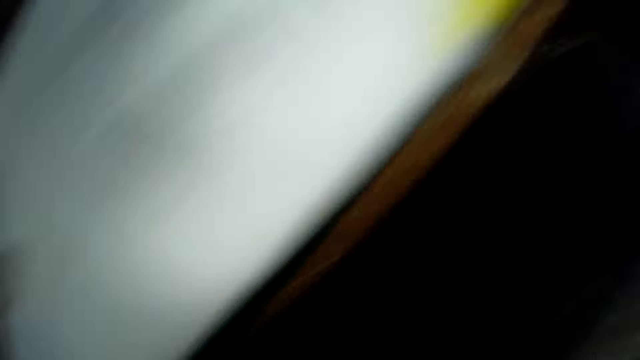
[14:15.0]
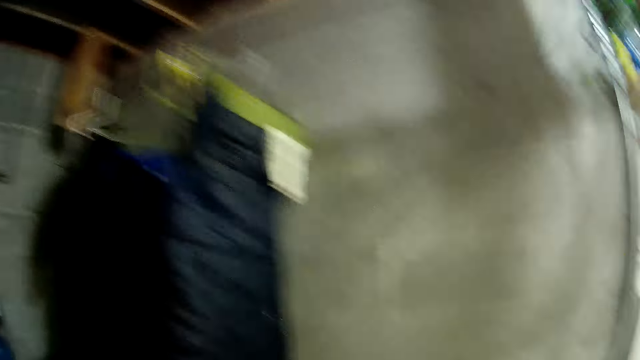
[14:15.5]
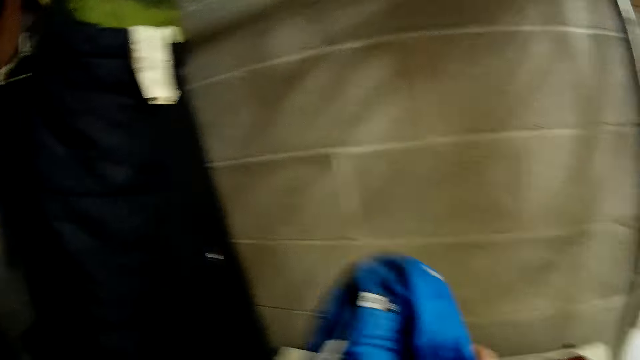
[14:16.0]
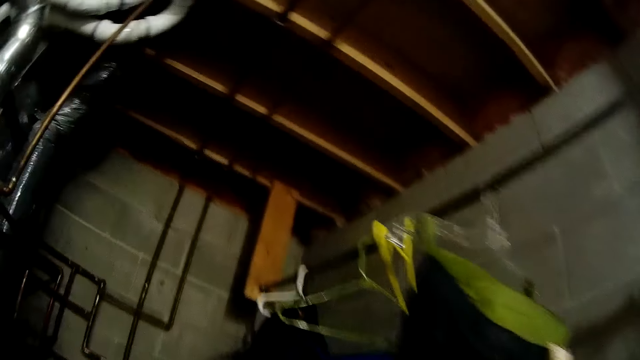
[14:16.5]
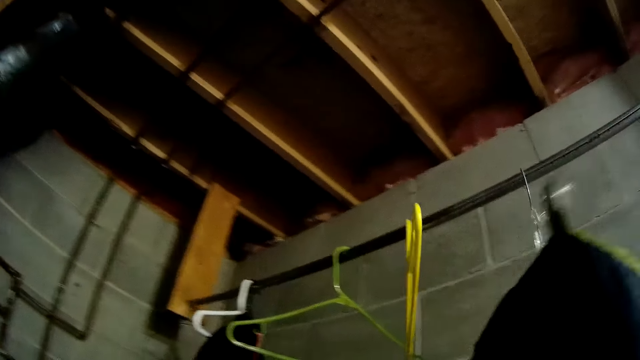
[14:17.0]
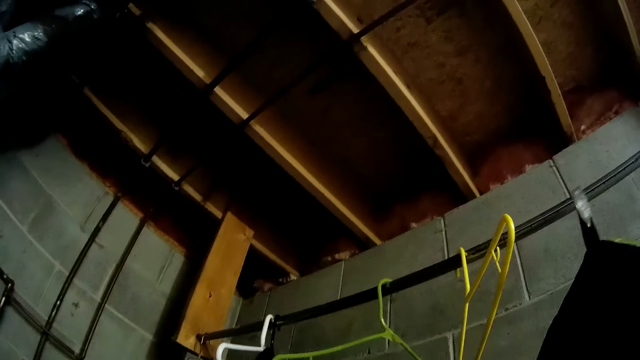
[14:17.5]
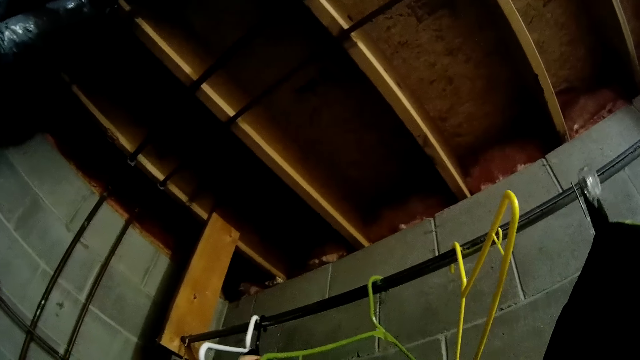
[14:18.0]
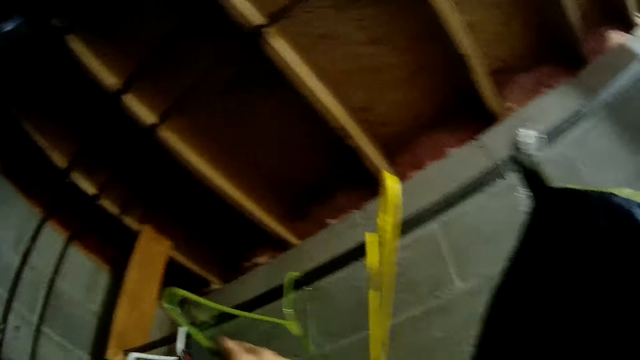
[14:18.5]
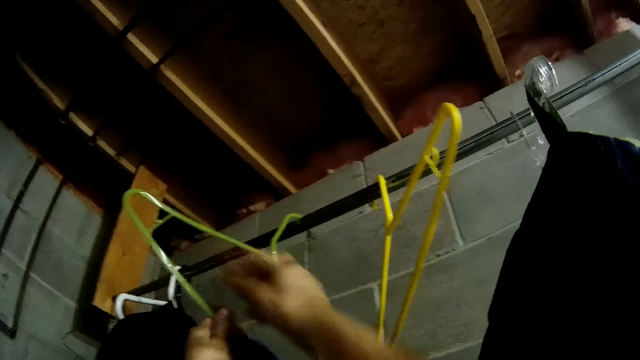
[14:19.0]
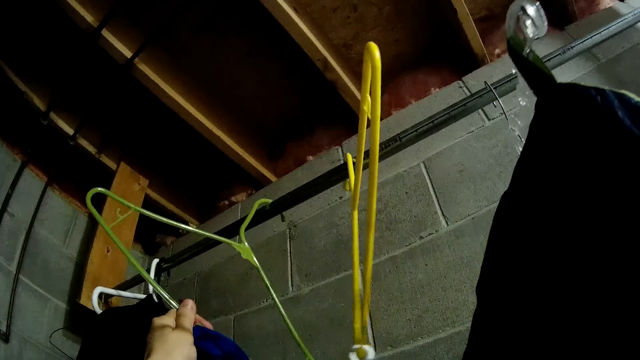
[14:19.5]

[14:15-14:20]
The camera wearer picks a bag from the ground with her left hand.

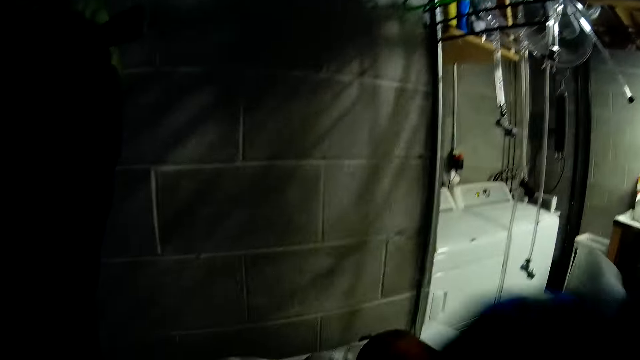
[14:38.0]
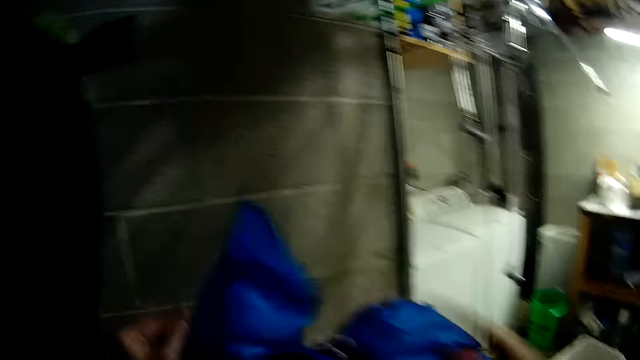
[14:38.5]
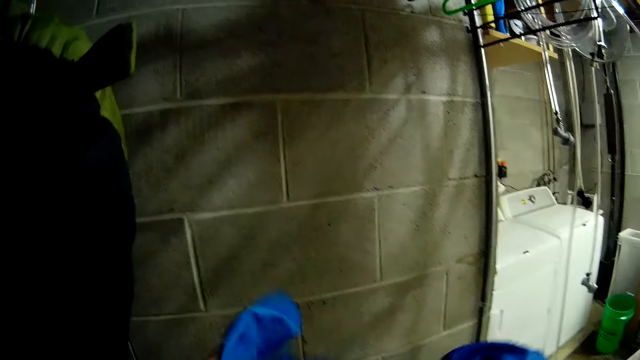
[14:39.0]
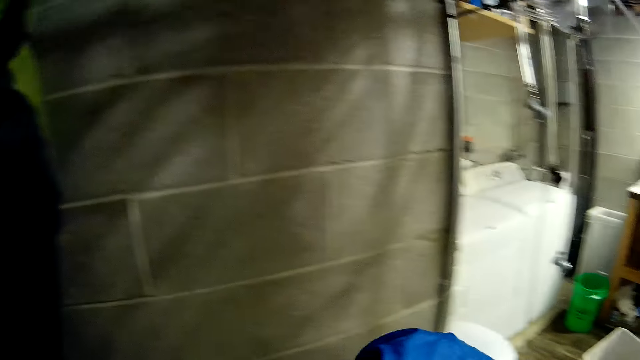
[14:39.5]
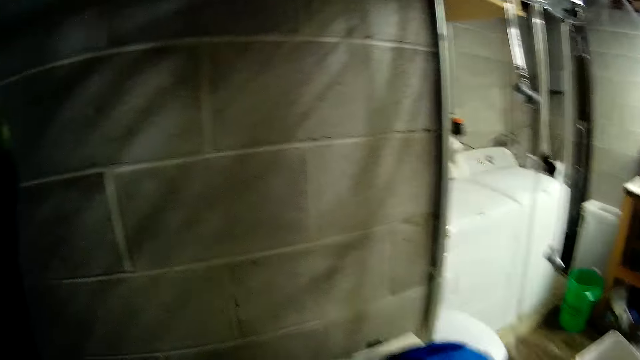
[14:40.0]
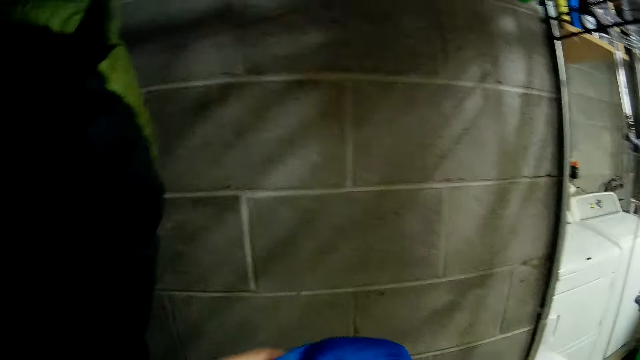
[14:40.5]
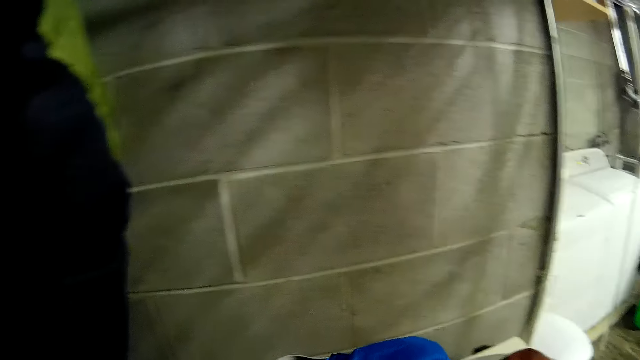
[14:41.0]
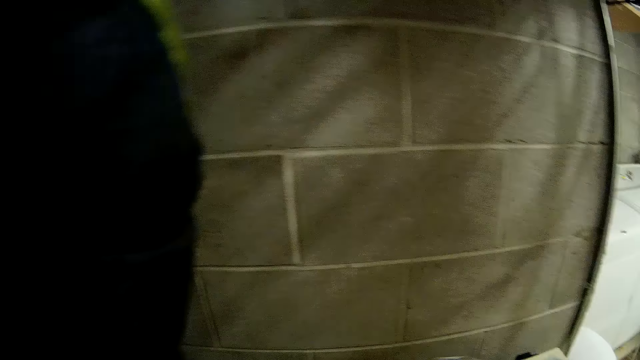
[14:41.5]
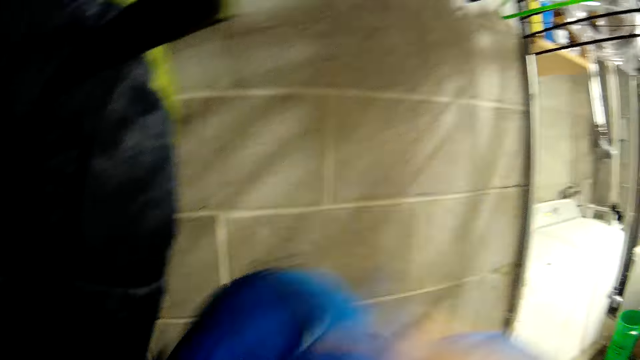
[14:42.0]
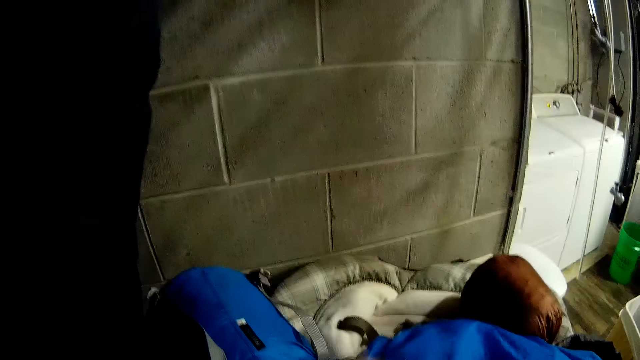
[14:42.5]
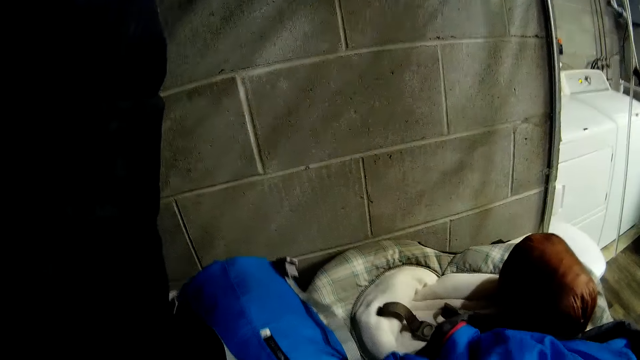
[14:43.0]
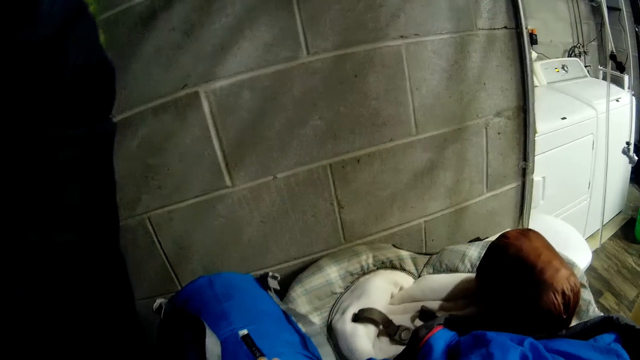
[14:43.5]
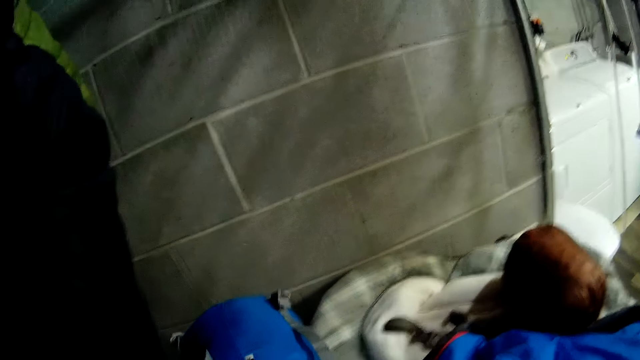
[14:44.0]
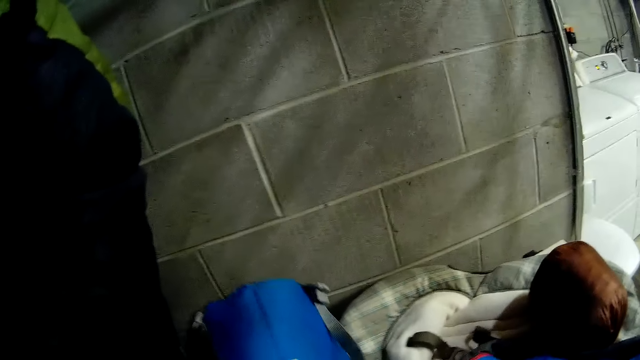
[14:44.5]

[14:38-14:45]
The camera wearer drops the bag on a washing machine with both hands.

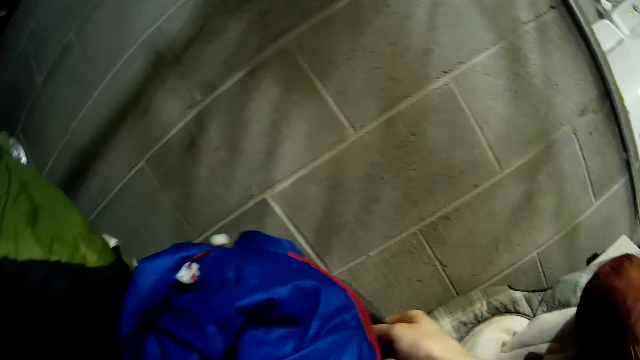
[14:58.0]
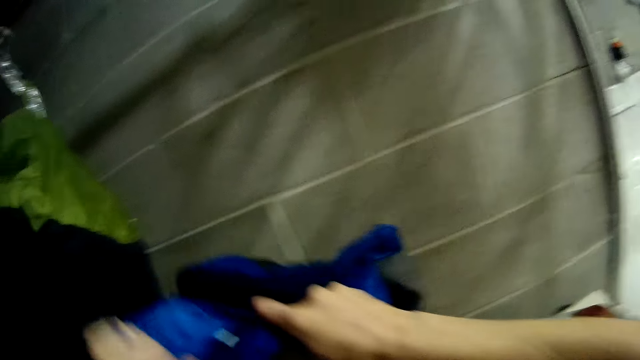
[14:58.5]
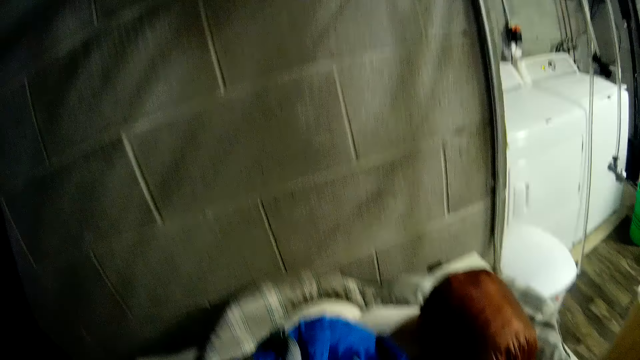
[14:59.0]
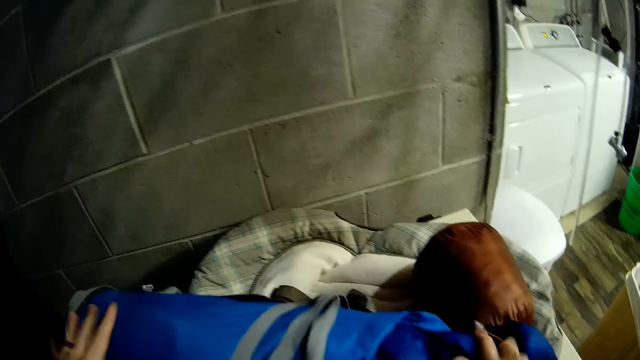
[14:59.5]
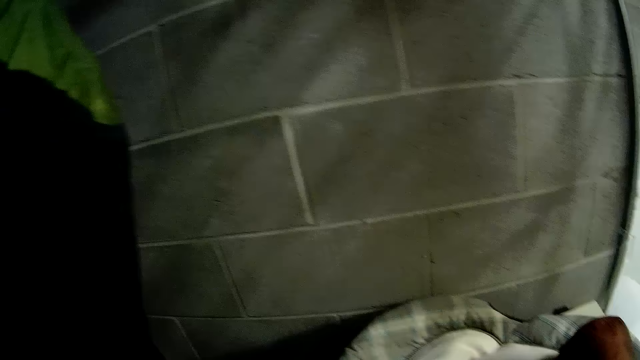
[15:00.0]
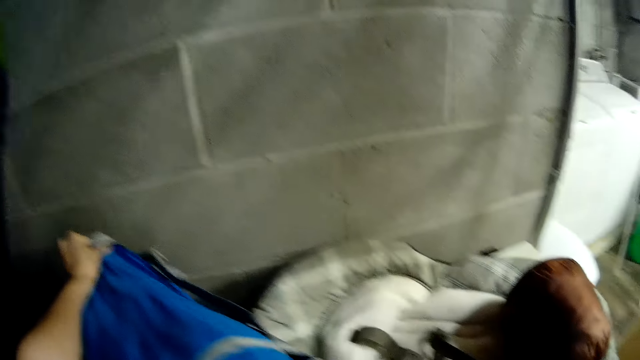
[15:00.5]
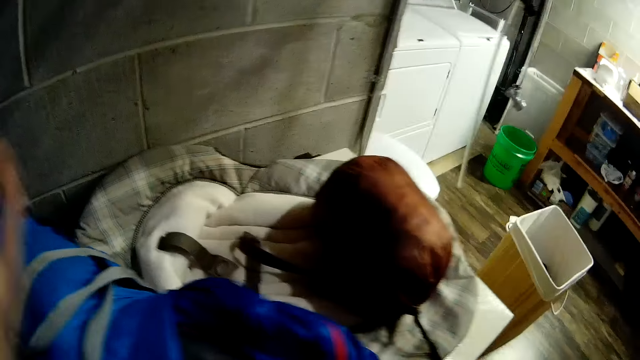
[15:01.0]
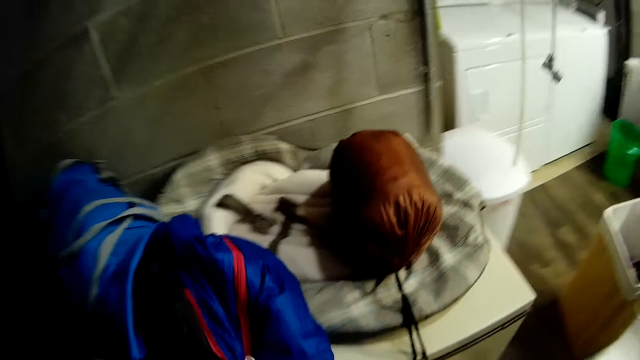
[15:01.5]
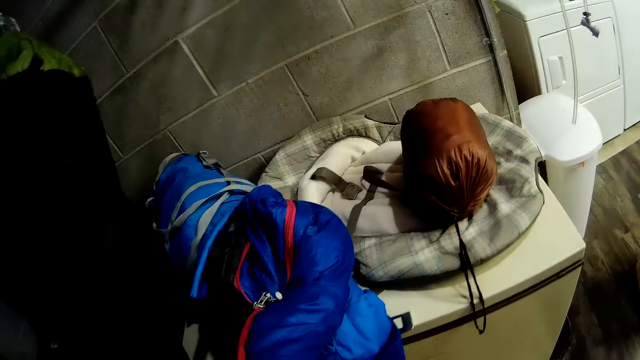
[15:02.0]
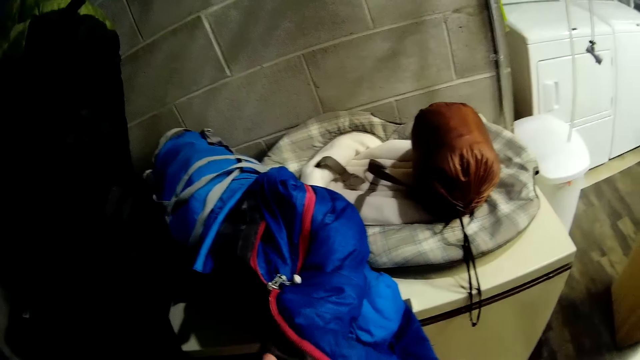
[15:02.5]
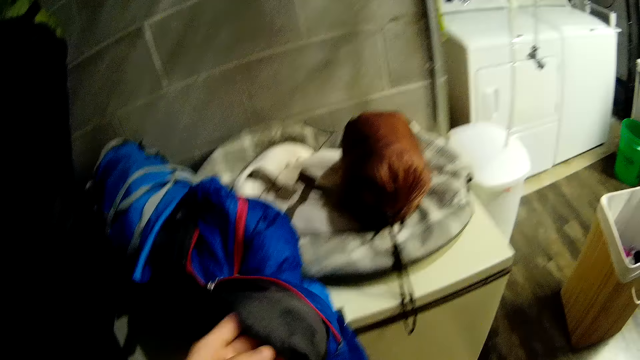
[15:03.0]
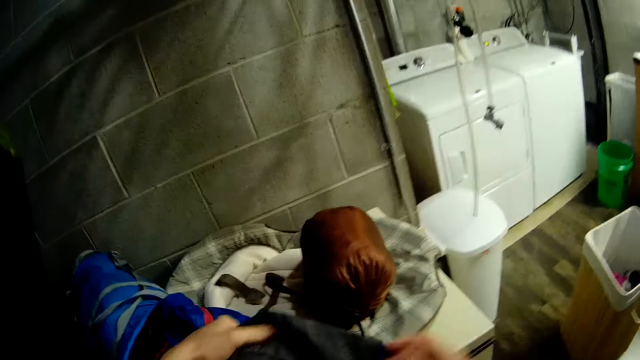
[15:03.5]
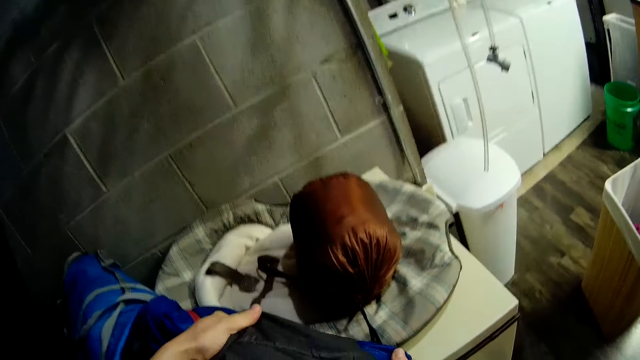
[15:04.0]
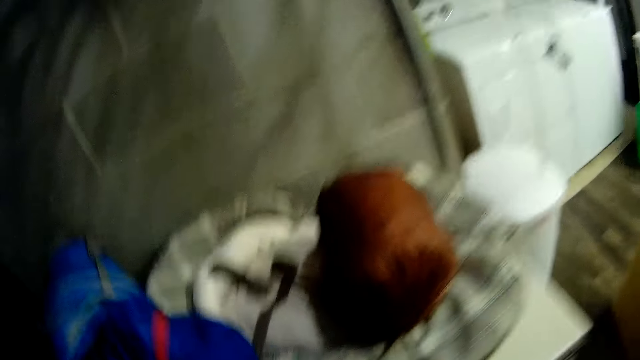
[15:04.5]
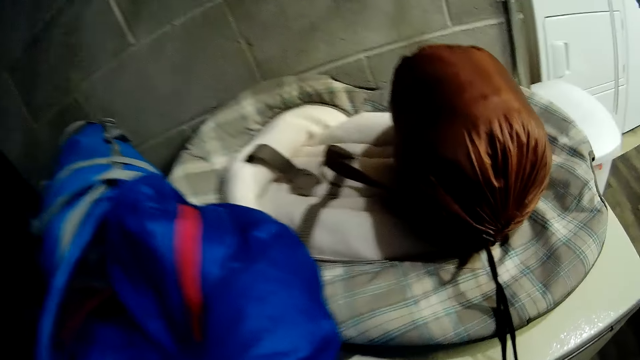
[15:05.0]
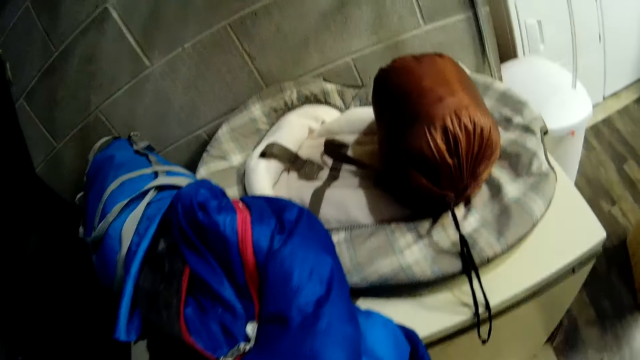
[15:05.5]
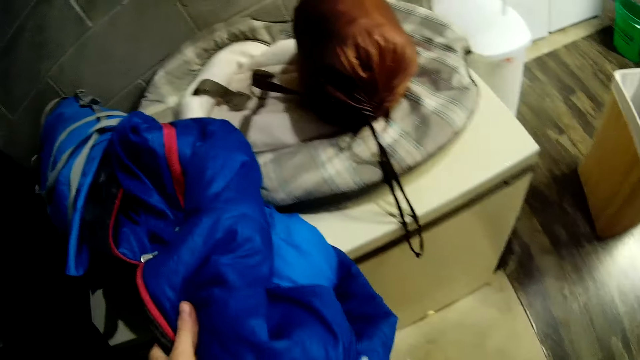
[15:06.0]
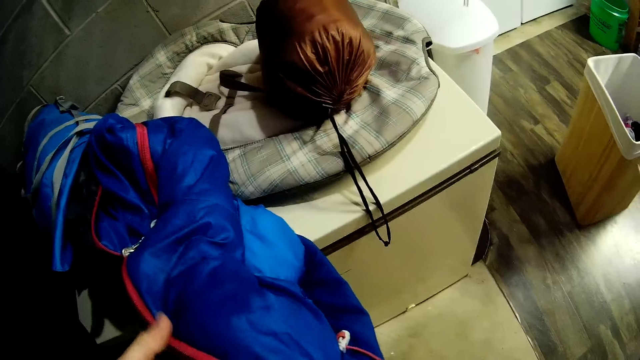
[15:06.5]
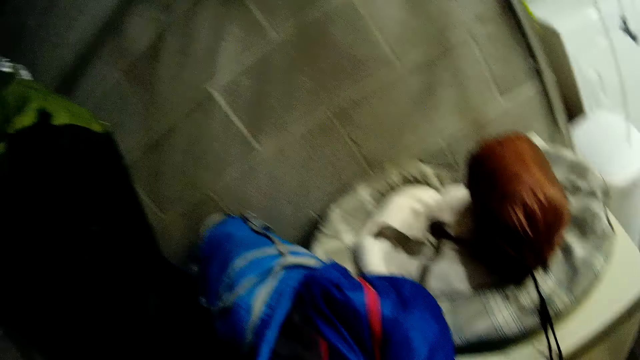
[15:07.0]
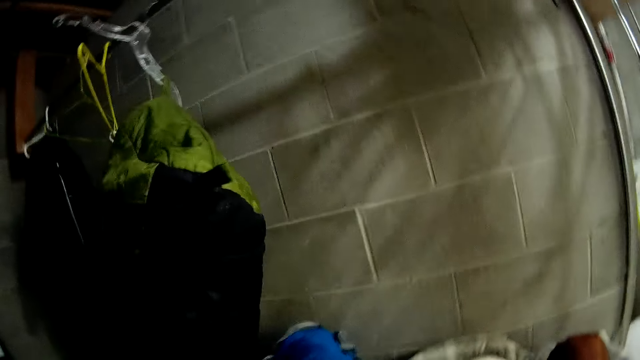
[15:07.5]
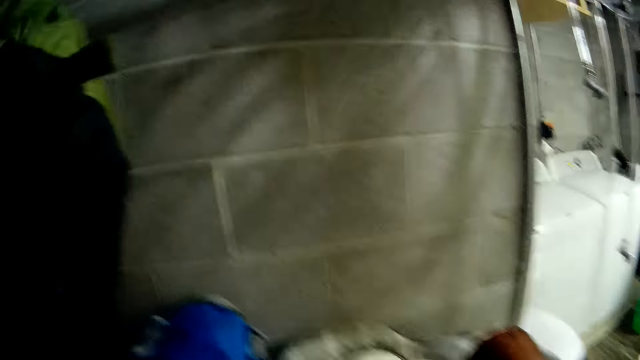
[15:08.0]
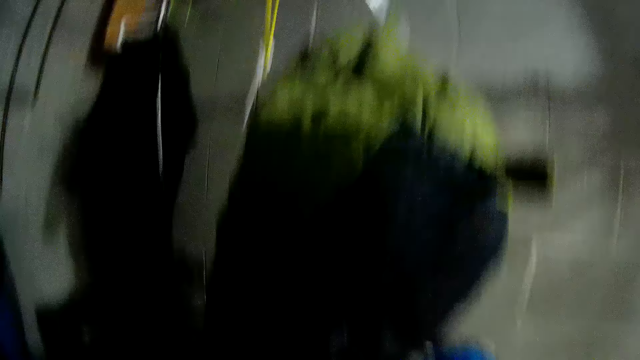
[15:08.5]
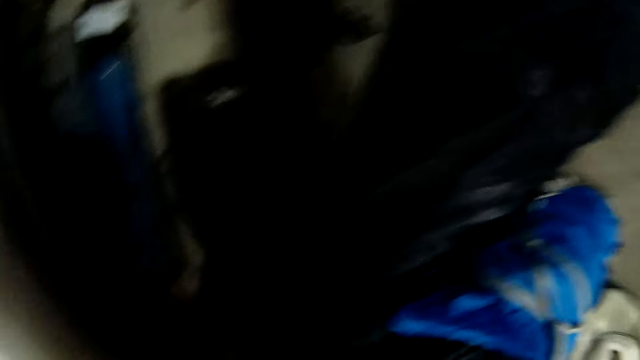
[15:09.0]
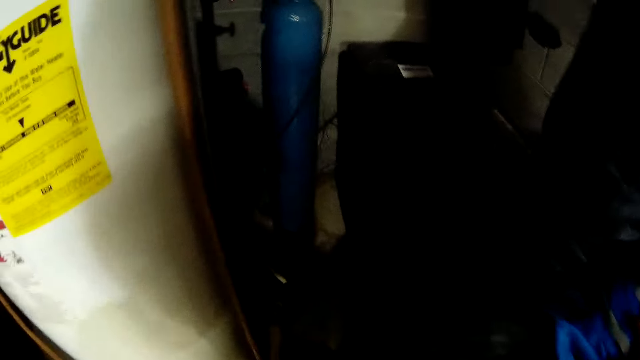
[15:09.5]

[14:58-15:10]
The camera wearer adjusts the bag with both hands. They remove the cloth from the bag. They align the cloth.
